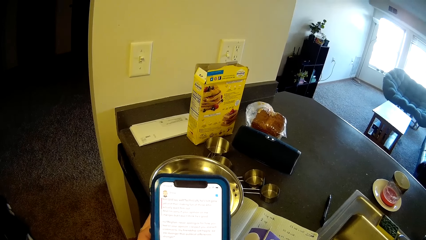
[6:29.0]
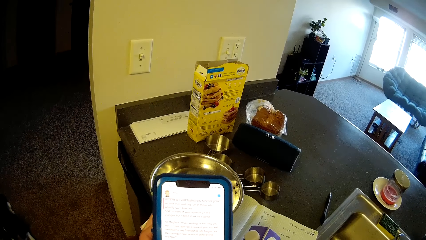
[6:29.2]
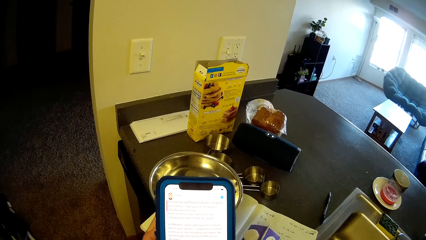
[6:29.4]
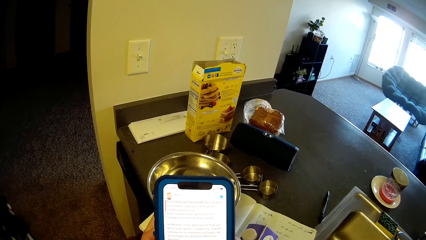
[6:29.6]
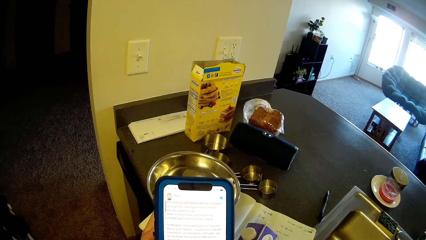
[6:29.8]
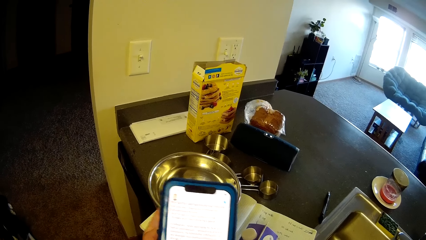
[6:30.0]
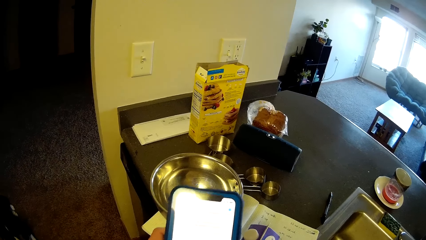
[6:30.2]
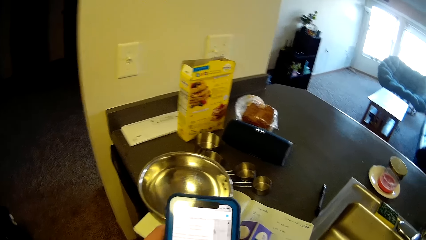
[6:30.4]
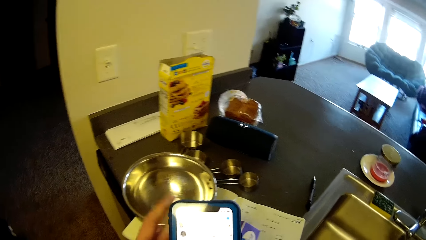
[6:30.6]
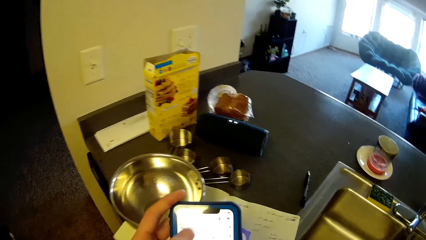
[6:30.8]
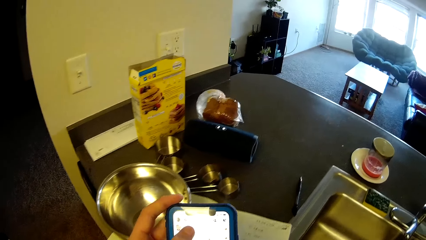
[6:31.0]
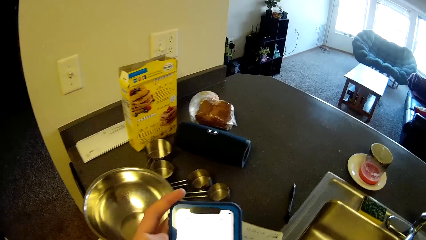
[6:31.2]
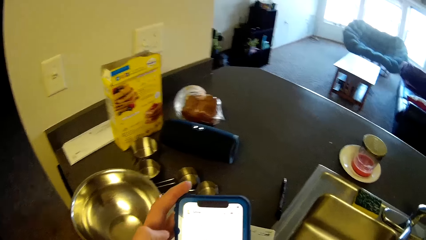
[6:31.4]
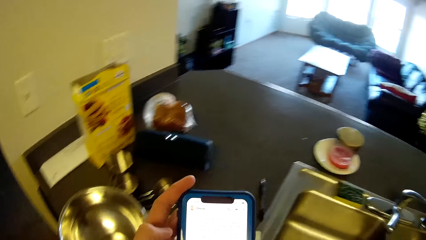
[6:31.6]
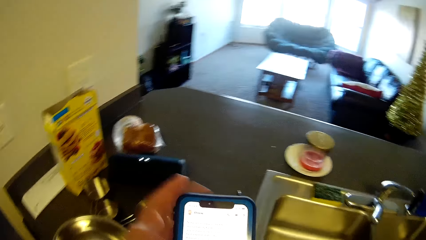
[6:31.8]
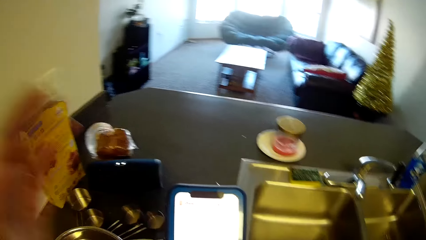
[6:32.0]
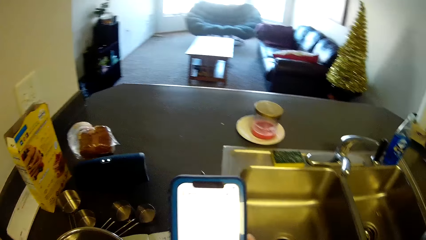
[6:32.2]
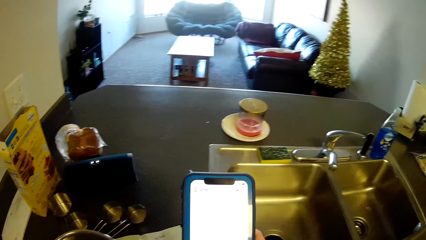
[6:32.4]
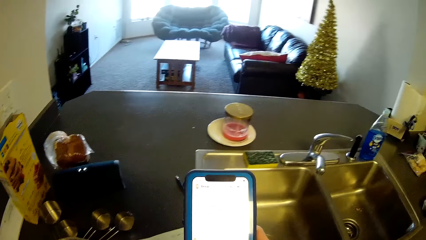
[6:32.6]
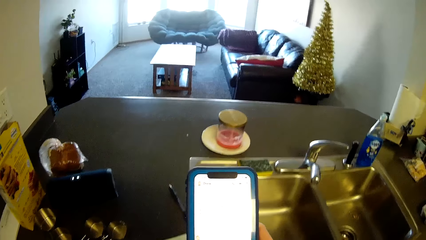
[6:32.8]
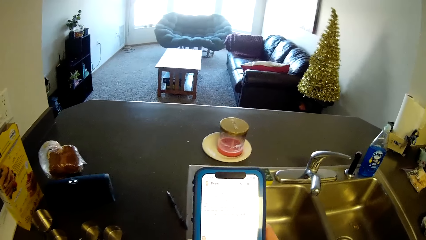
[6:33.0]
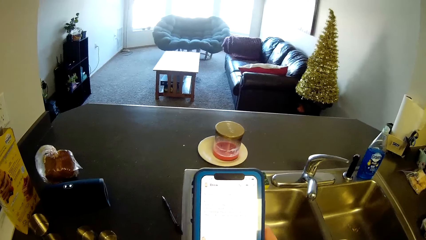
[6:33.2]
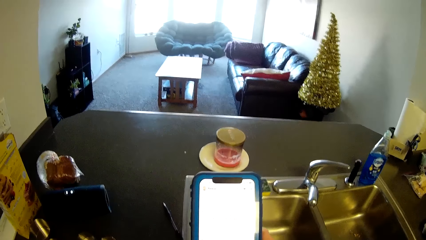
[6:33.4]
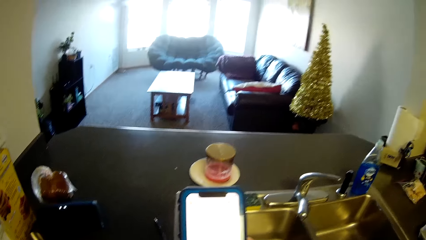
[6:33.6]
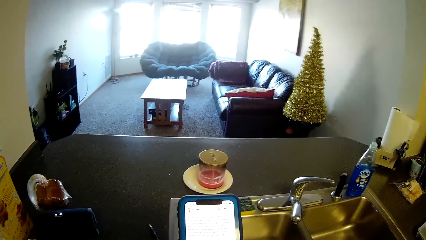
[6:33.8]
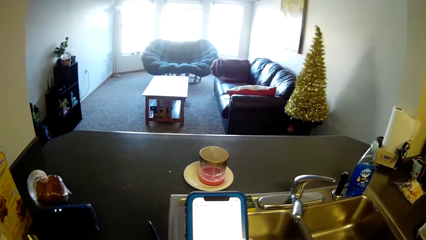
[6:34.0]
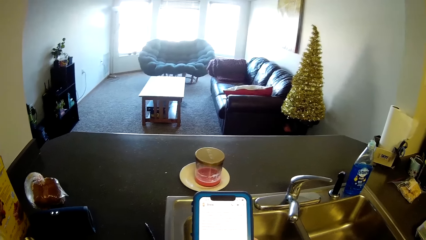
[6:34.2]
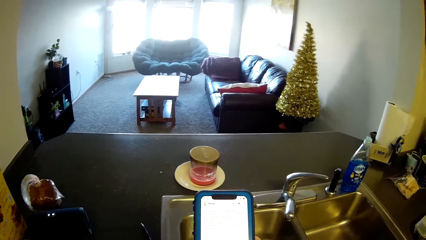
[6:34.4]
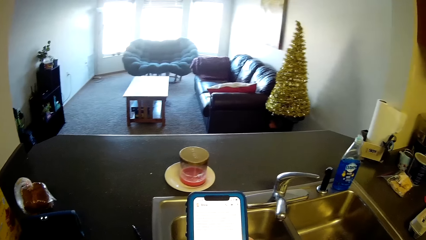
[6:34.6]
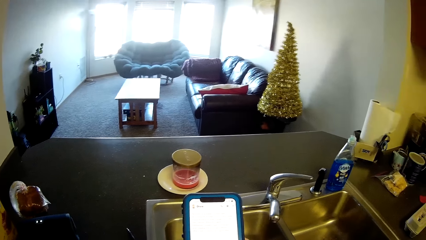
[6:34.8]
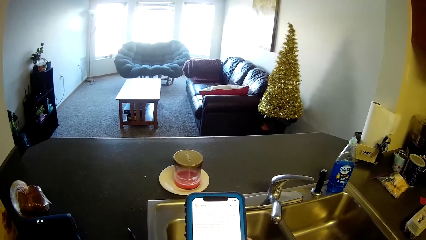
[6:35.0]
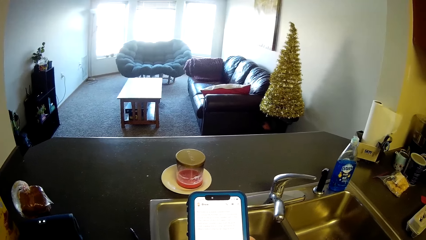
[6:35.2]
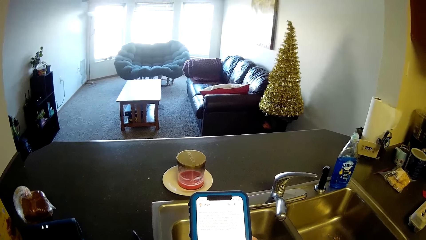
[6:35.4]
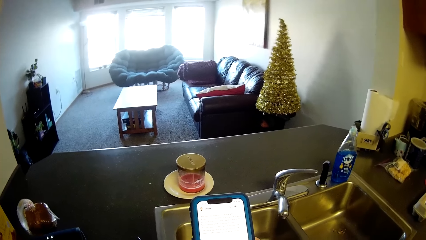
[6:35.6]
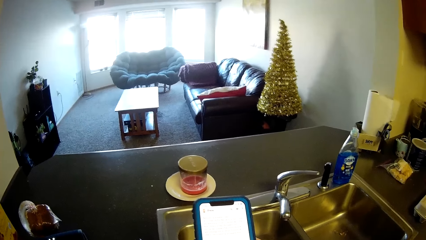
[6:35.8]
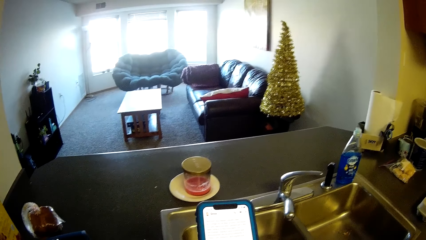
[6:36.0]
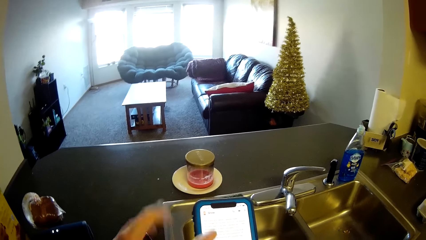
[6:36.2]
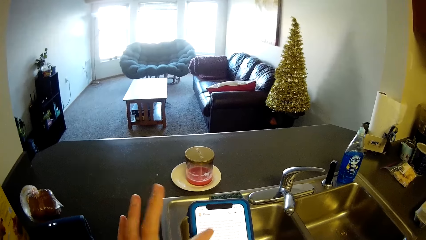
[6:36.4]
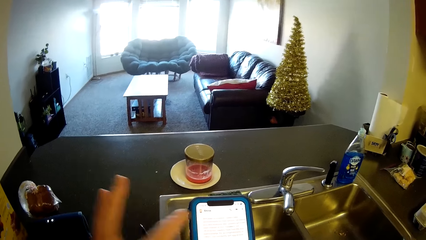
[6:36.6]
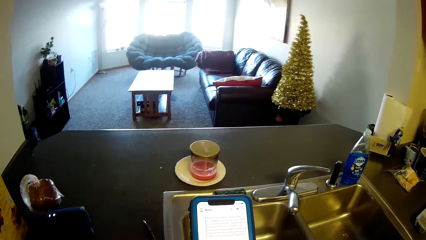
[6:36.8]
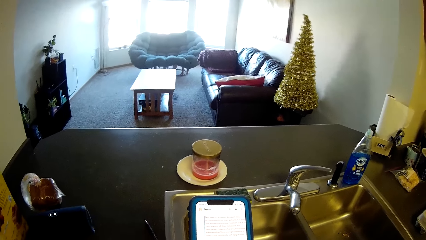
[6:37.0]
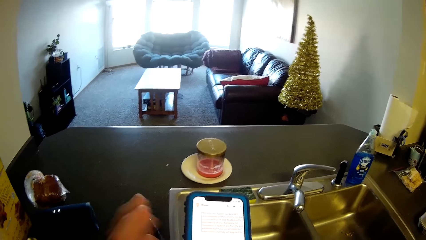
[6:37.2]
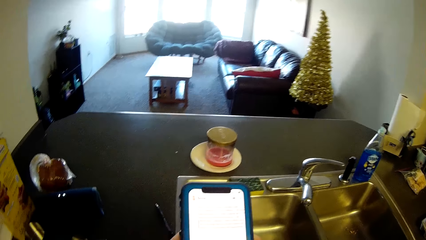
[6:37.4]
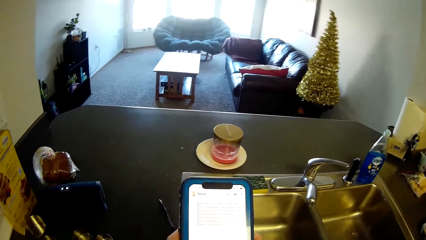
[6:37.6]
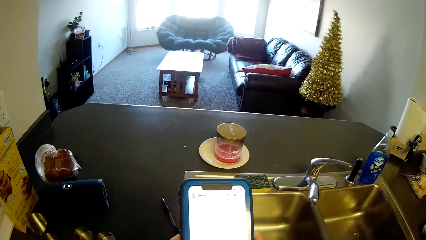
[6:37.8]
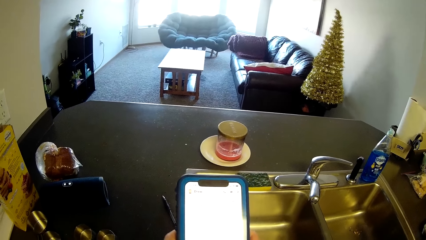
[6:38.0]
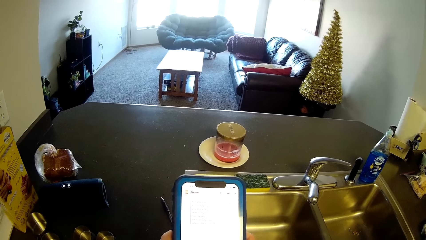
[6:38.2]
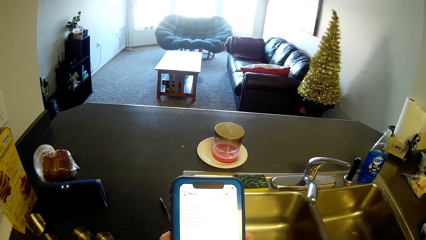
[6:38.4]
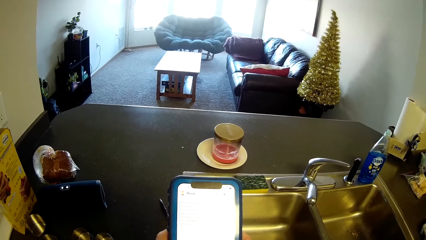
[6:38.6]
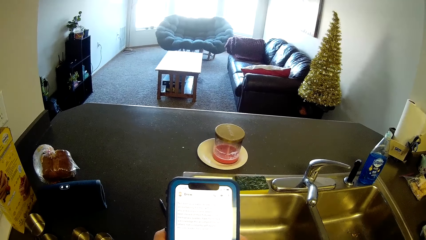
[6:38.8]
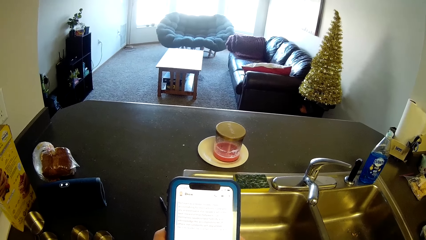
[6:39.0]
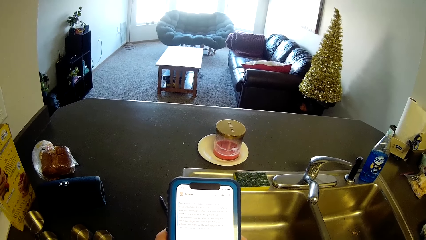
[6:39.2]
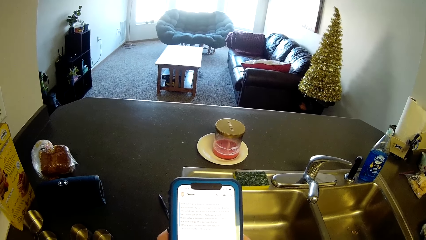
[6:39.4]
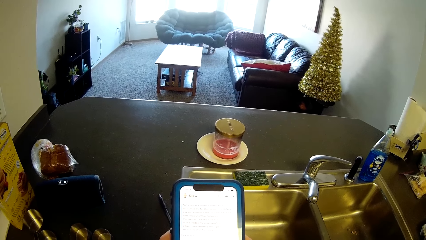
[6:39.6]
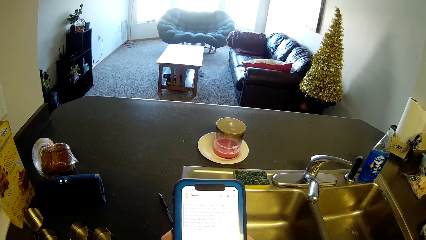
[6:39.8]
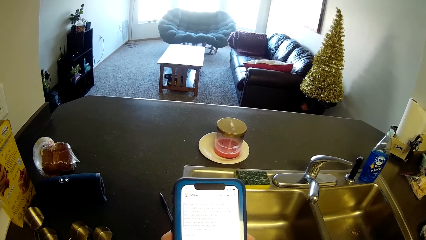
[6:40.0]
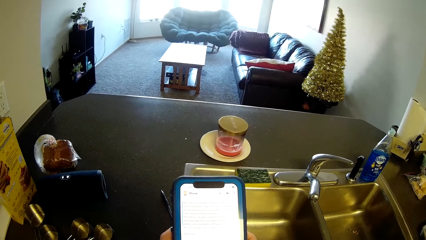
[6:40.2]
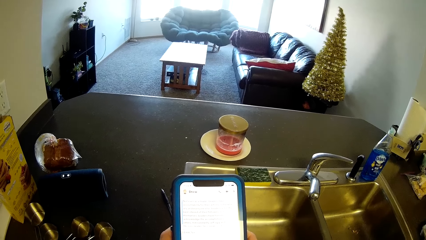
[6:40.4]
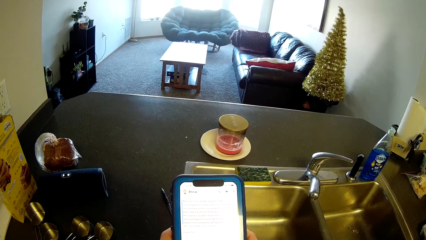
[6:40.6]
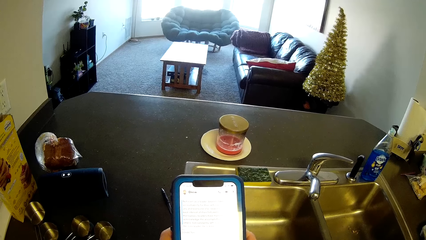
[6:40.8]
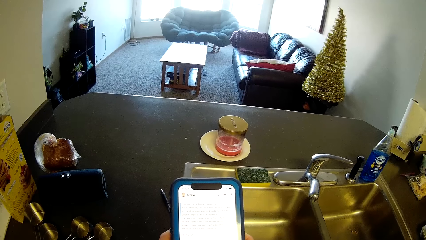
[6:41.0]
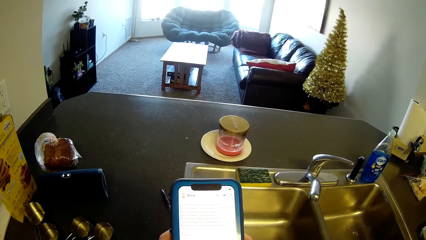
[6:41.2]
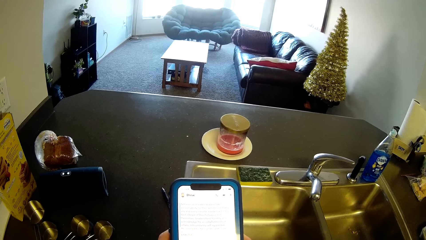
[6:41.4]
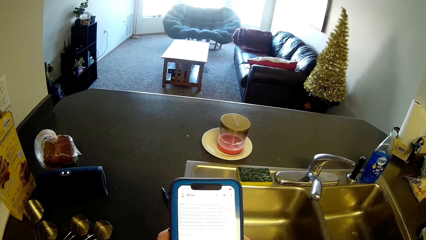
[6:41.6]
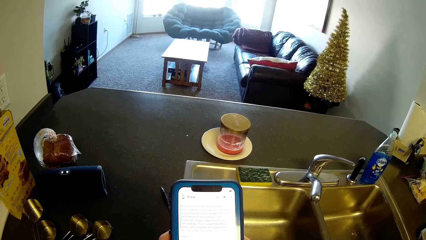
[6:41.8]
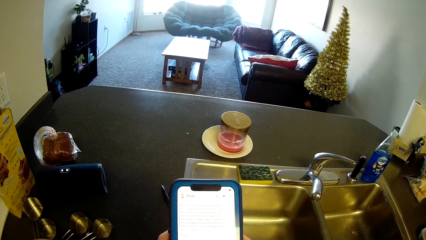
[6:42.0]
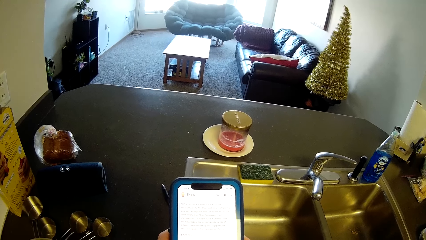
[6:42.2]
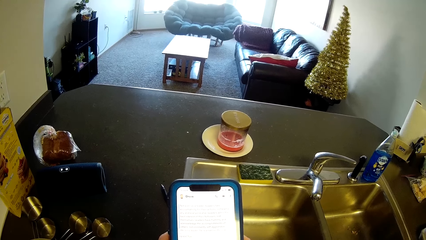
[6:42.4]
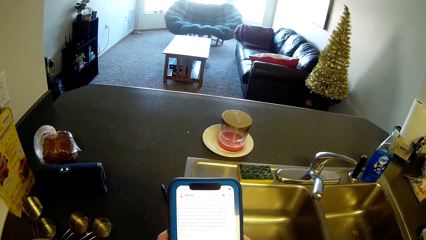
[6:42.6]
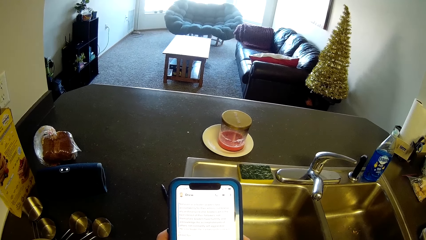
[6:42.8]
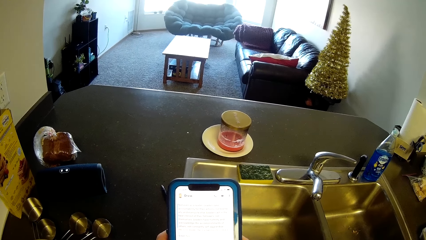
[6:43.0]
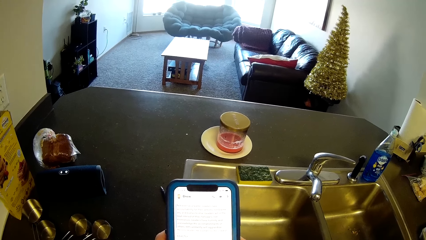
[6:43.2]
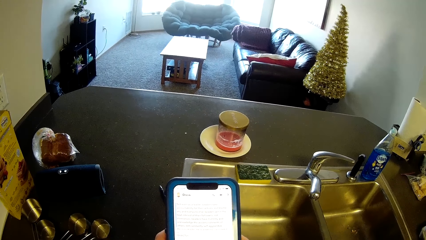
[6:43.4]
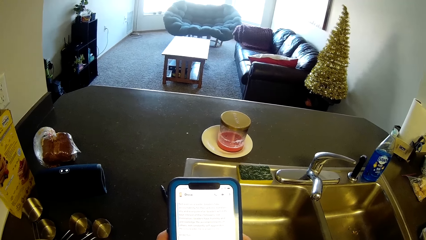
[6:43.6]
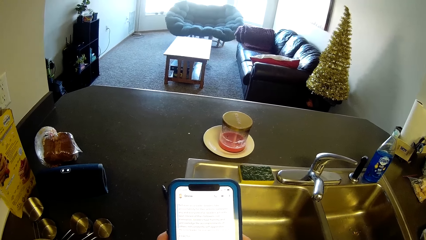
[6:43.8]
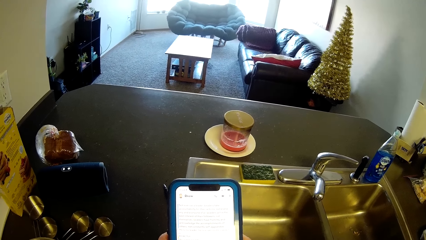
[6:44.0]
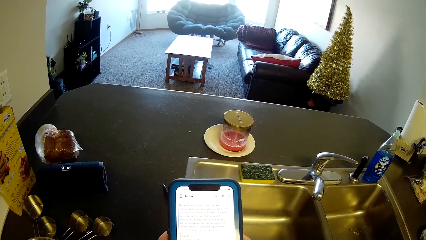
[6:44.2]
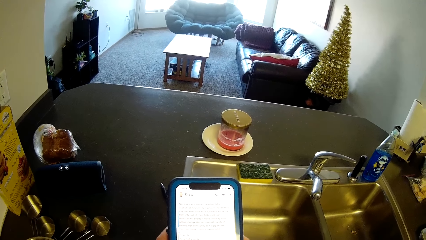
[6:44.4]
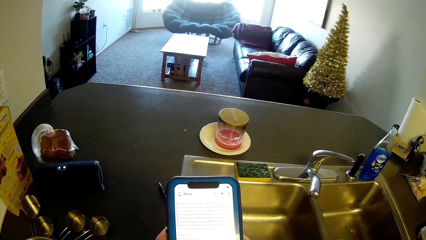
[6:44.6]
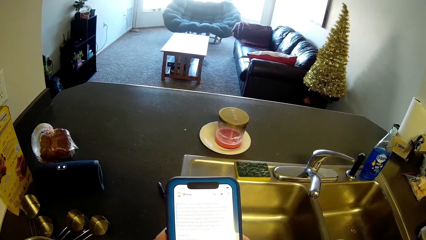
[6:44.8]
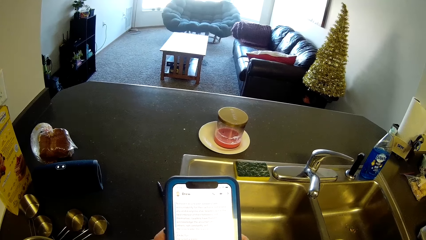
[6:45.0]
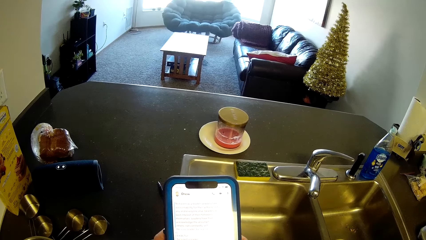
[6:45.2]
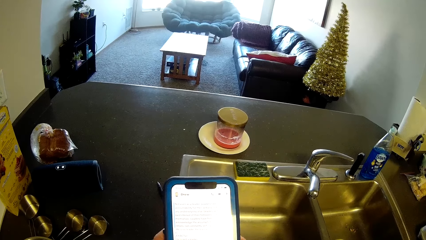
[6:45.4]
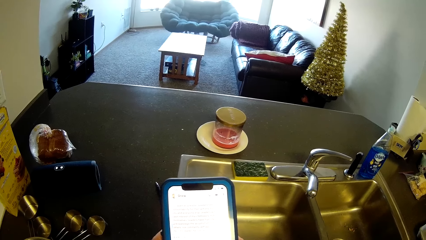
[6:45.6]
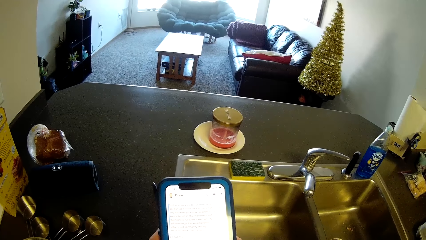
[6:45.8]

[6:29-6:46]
The camera wearer raises her left hand briefly. She holds the phone. She dials the phone. She holds the phone with both hands.
